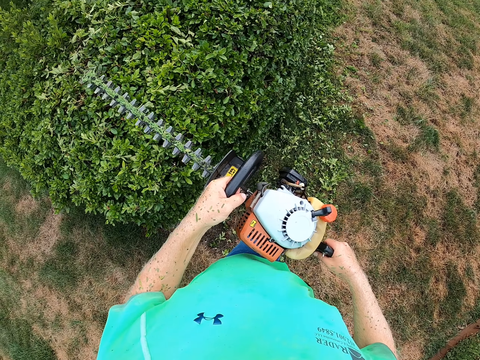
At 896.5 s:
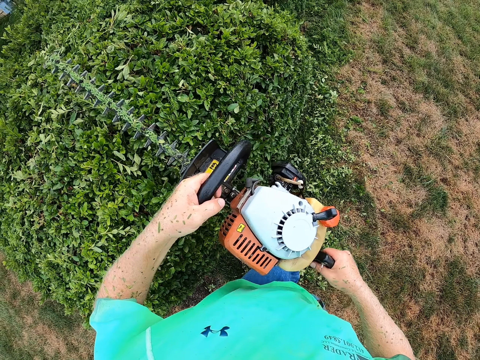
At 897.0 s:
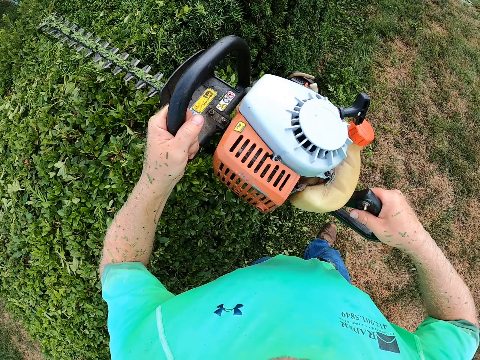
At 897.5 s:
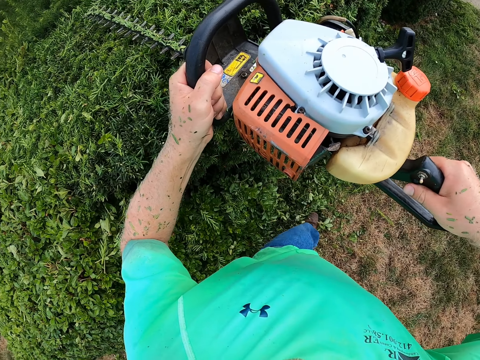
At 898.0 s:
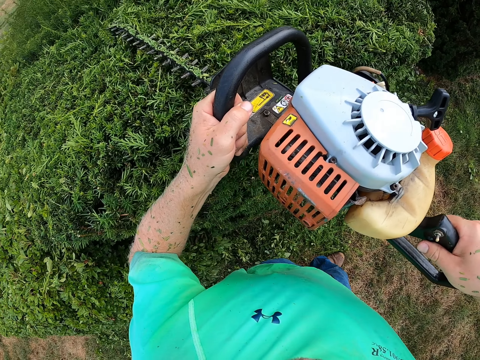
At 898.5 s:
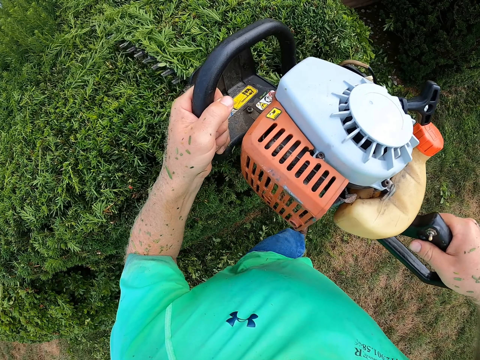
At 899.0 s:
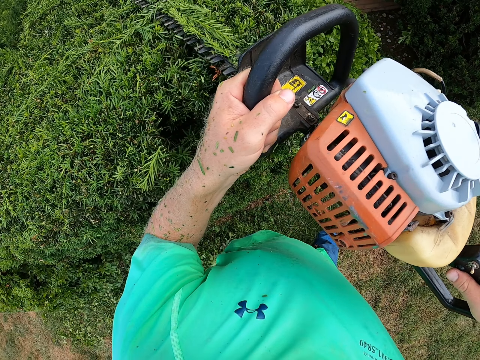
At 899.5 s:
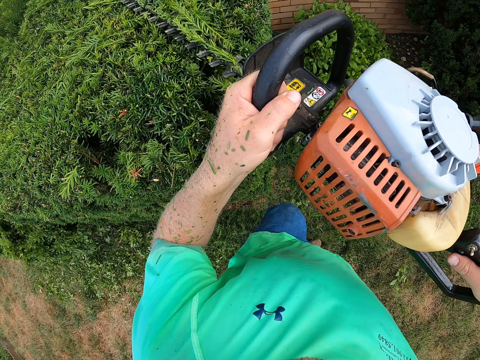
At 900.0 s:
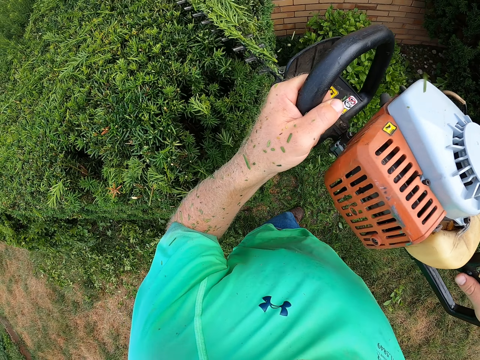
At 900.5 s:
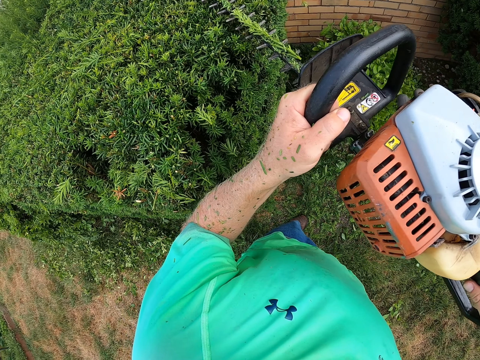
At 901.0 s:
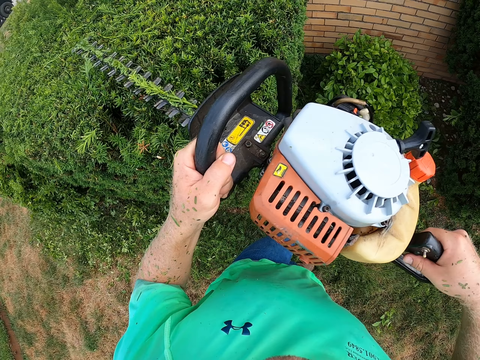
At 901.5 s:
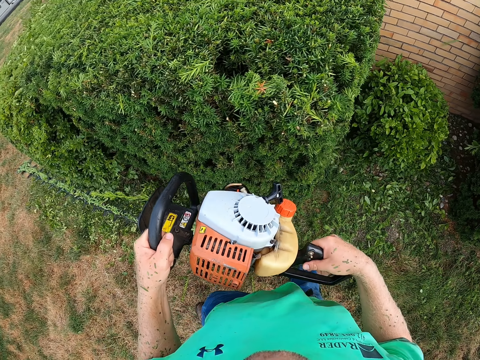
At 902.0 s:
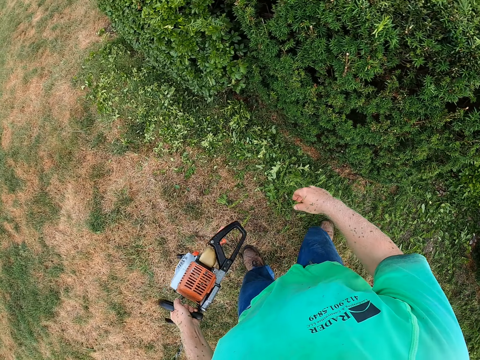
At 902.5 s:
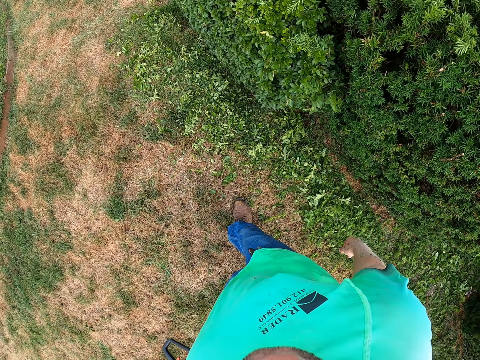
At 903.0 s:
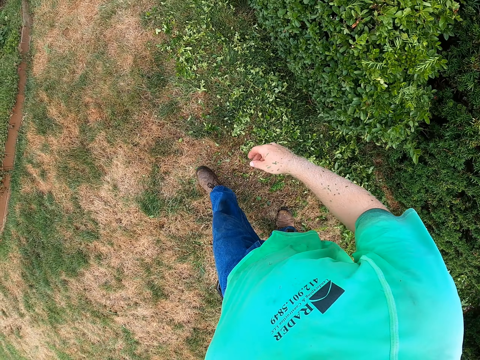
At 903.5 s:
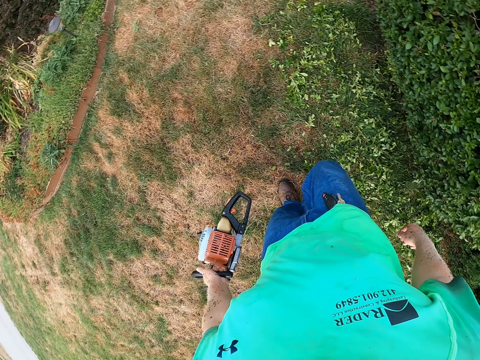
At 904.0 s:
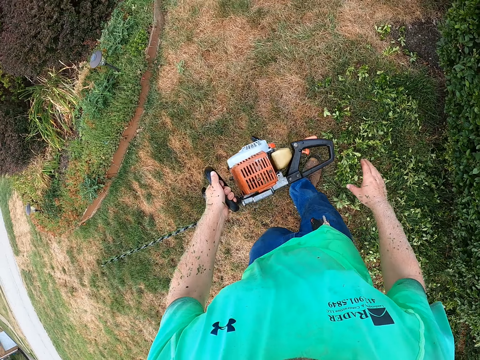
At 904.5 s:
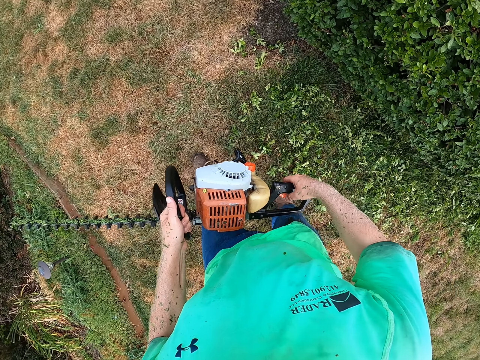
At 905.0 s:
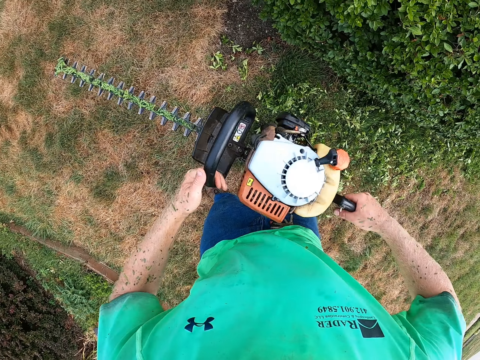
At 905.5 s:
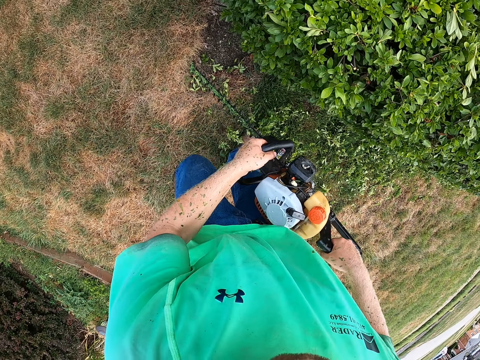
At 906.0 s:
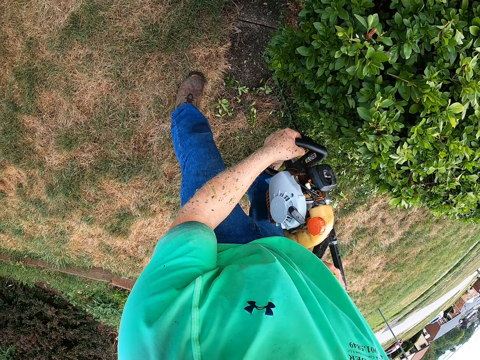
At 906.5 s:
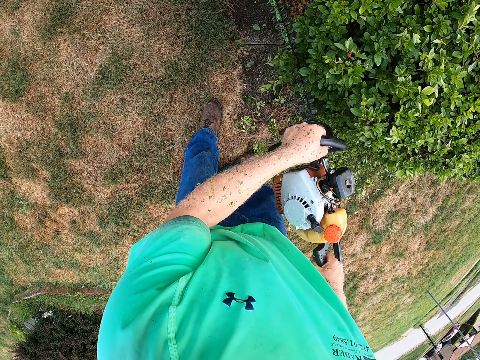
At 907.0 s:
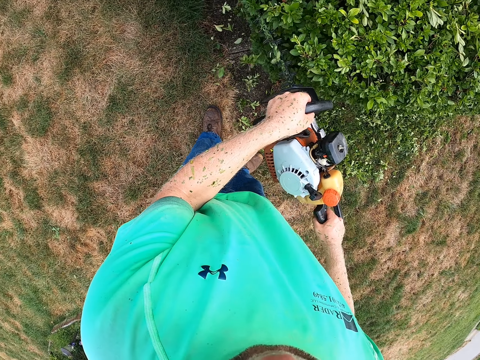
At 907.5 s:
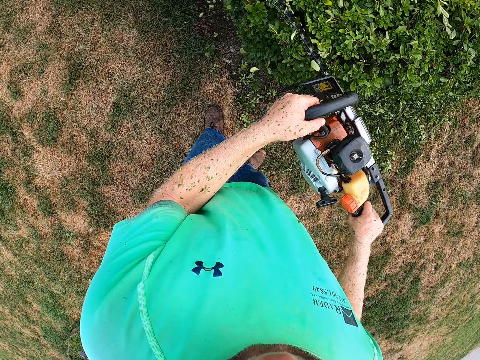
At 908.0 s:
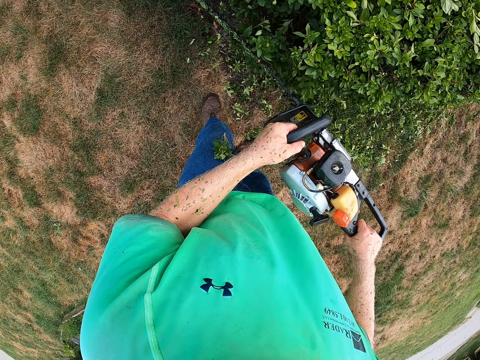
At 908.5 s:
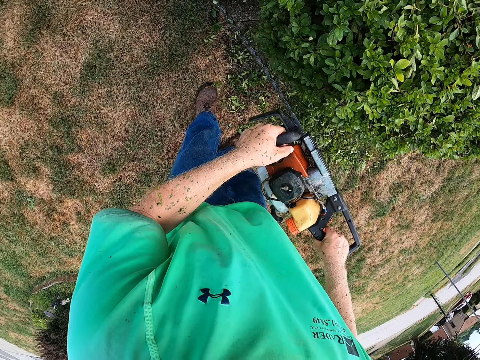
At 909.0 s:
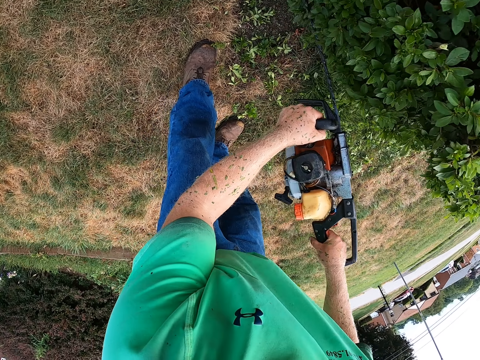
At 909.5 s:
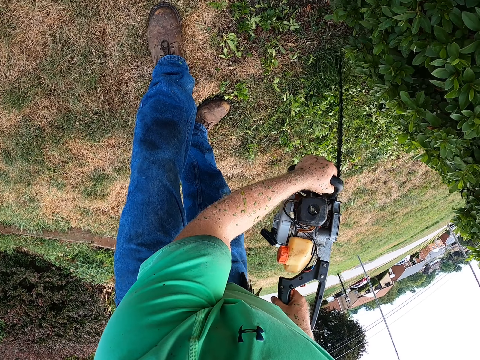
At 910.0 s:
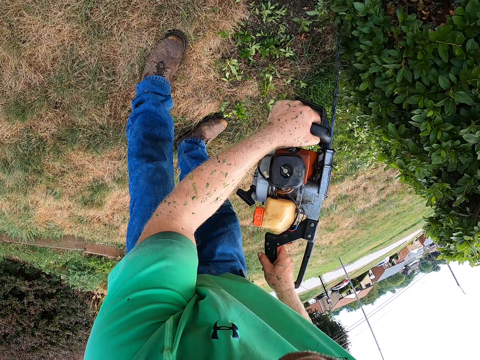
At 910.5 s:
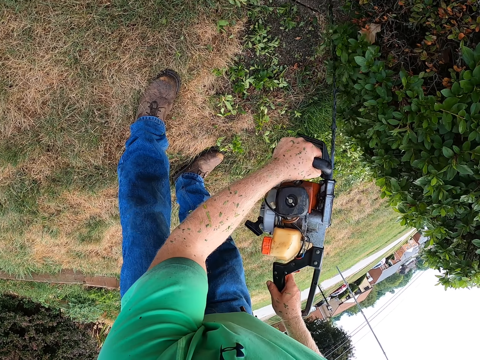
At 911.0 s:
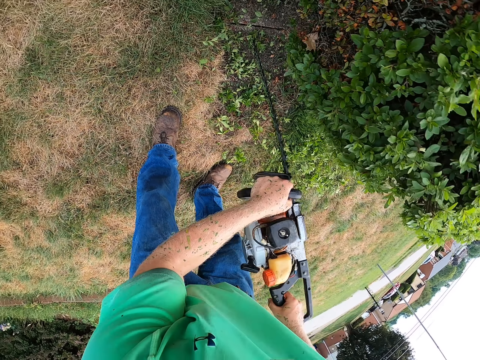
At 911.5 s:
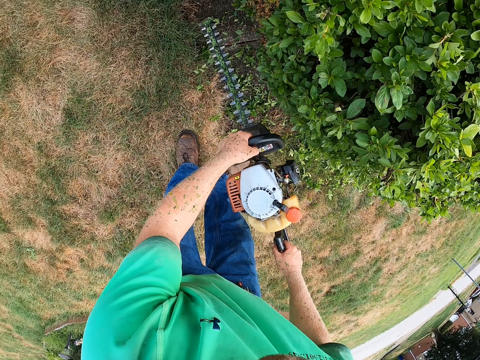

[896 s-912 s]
The camera wearer trims the flower with the hedge trimmer in both hands. He holds the cordless grass trimmer with his left hand. He walks. He holds the cordless grass trimmer with both hands. He trims the flower or grass with the hedge trimmer in both hands.

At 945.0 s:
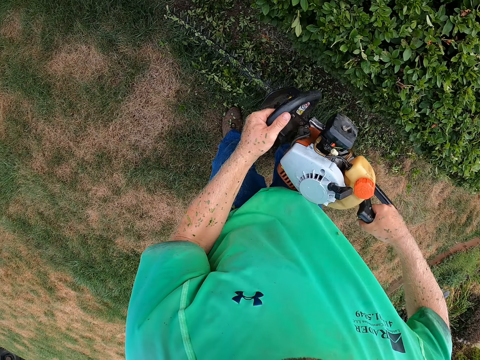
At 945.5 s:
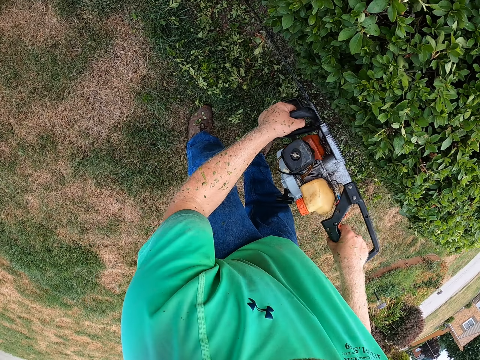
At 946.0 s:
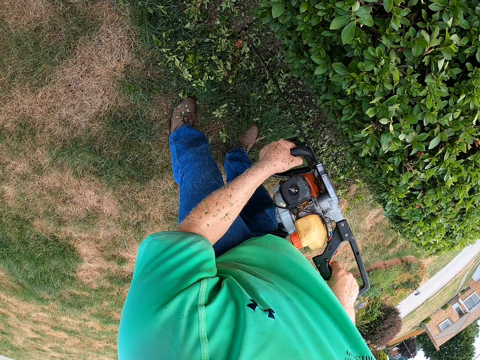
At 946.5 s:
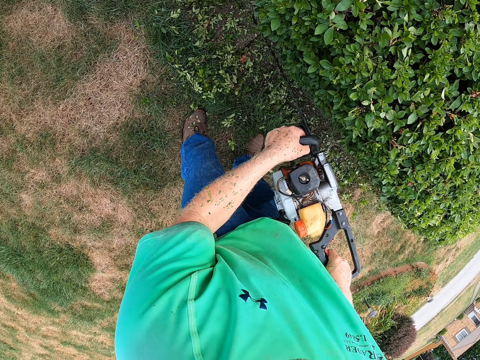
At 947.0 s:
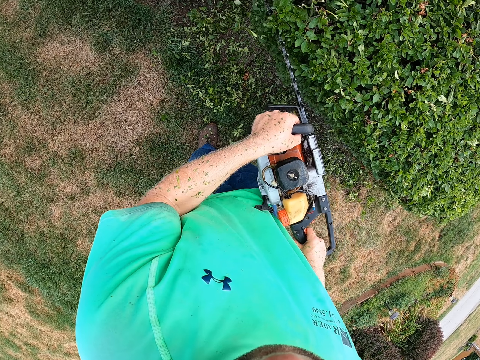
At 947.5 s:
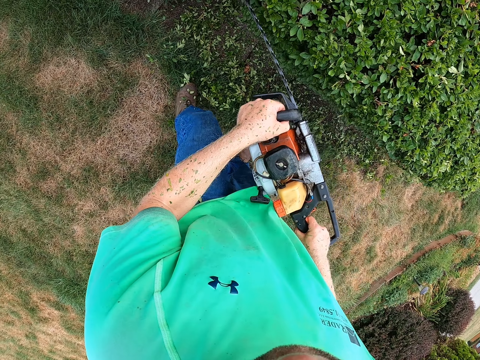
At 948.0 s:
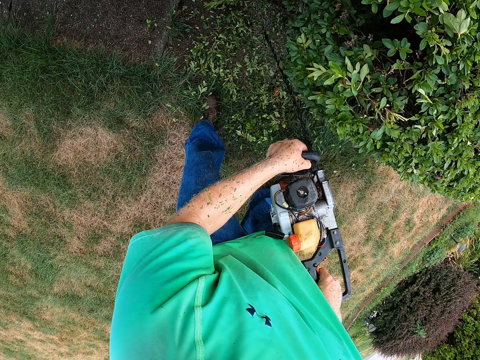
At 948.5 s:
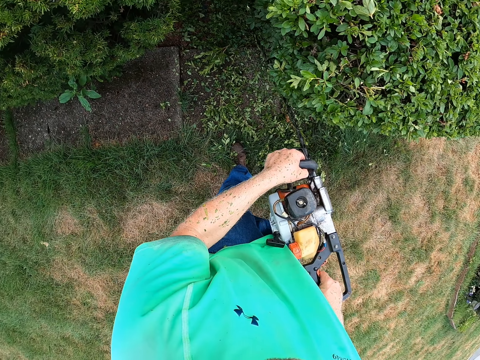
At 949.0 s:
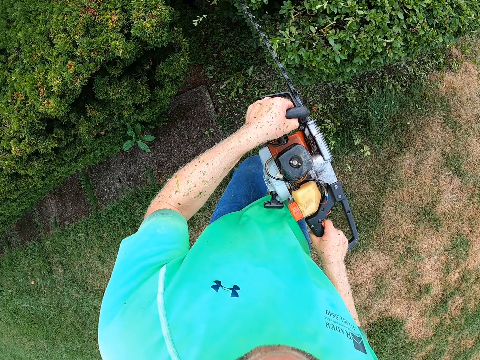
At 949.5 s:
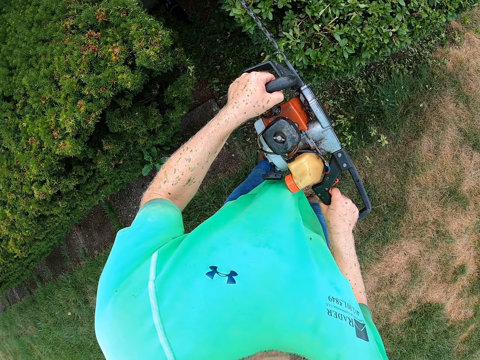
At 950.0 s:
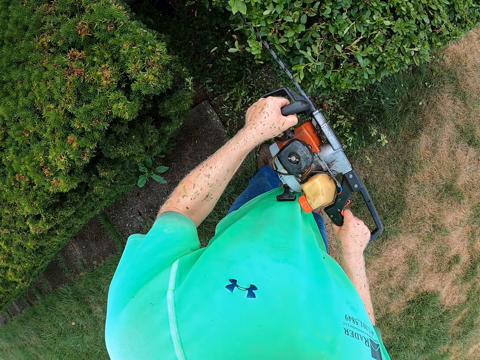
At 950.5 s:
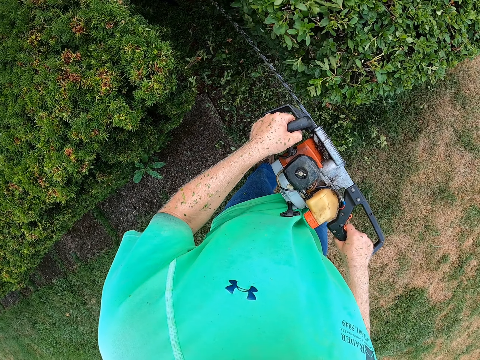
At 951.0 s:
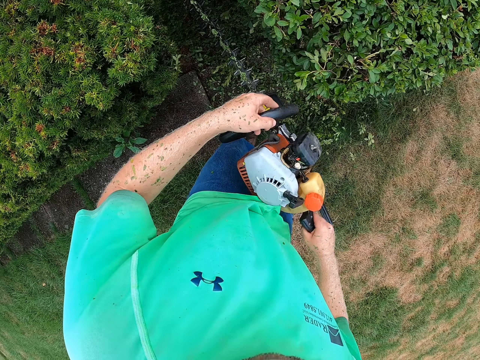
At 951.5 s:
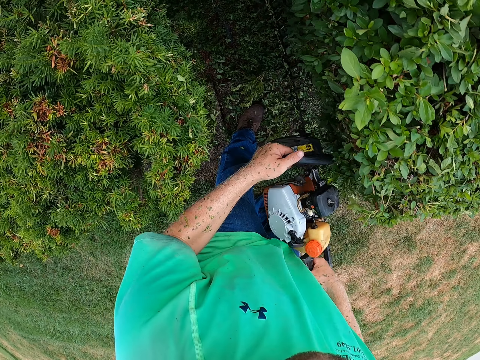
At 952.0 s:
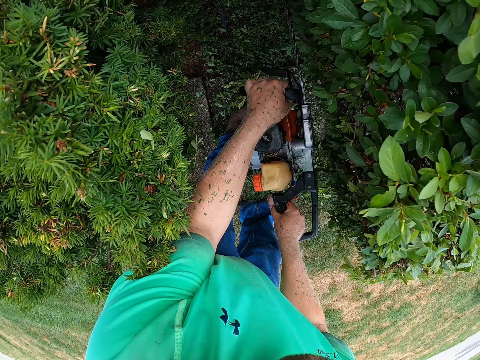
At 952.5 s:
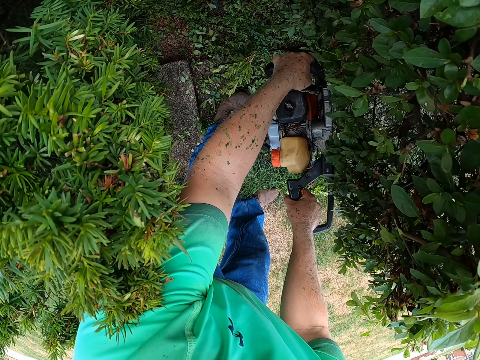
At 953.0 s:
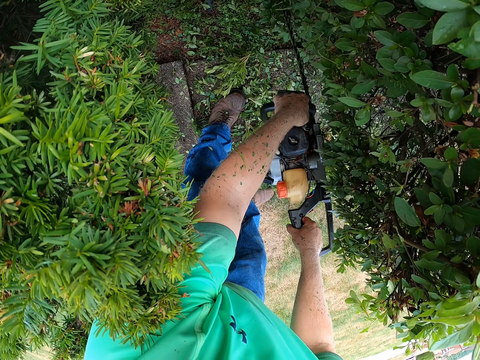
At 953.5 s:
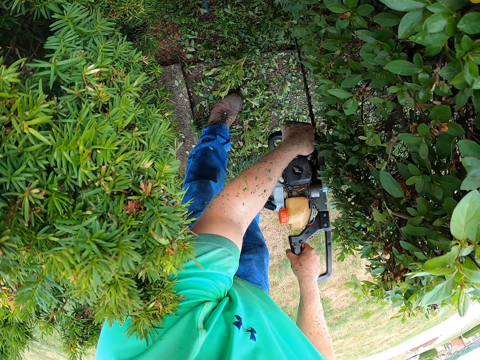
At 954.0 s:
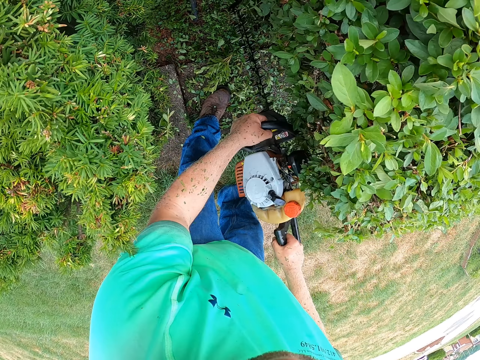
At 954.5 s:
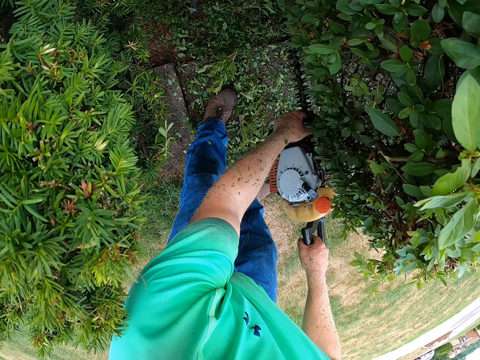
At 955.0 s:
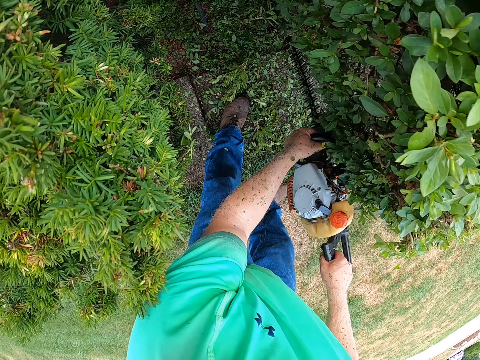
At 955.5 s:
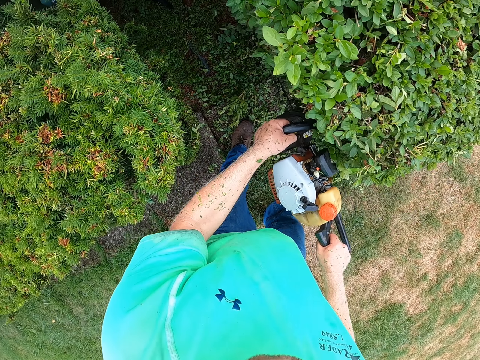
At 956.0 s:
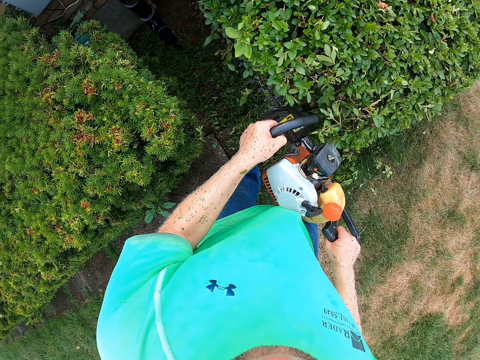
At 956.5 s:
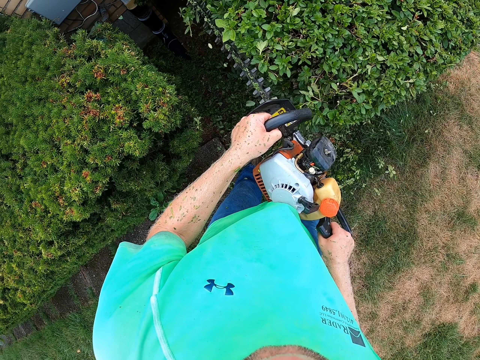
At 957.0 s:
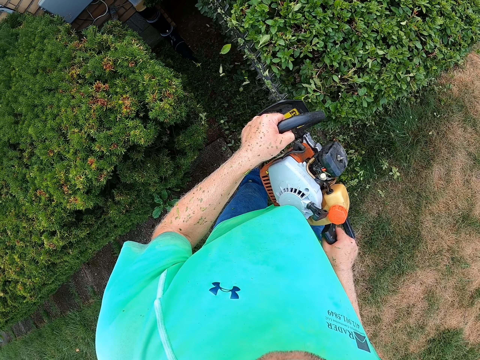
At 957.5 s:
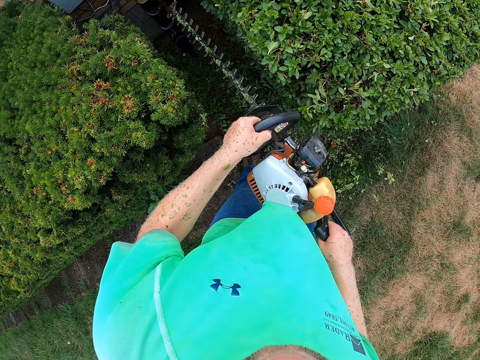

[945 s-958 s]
The camera wearer trims the flower with the hedge trimmer in both hands. They tilt the cordless grass trimmer. They trim grass.
